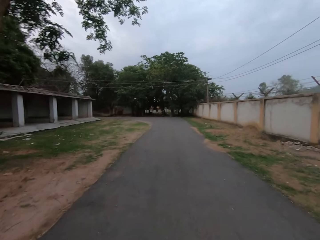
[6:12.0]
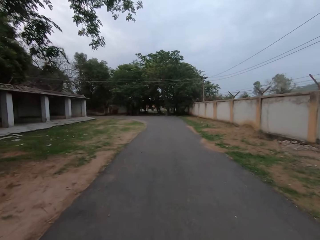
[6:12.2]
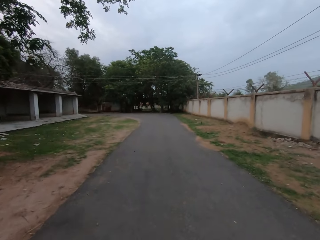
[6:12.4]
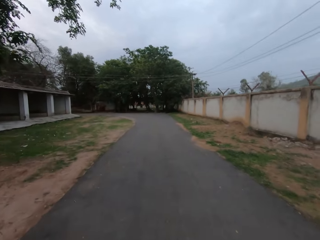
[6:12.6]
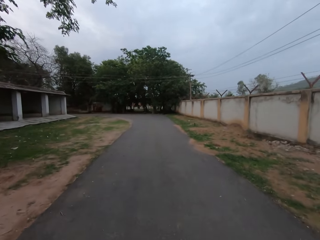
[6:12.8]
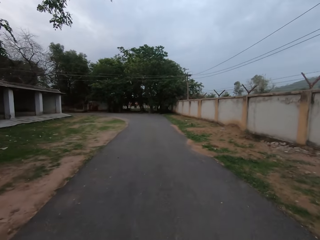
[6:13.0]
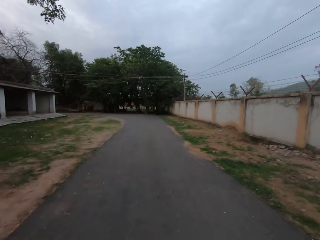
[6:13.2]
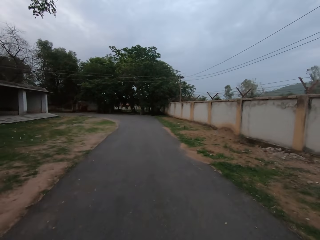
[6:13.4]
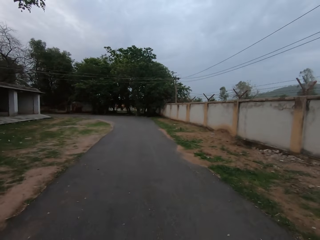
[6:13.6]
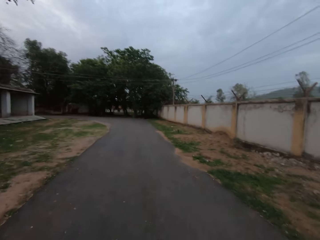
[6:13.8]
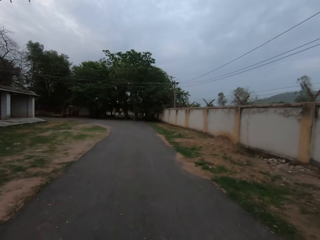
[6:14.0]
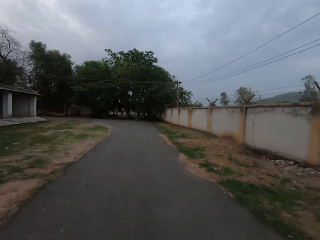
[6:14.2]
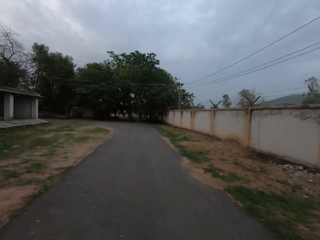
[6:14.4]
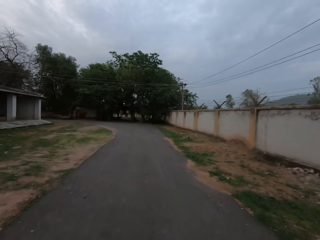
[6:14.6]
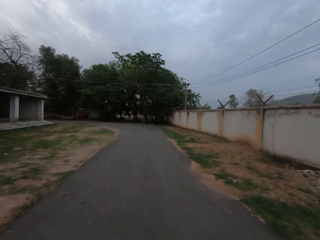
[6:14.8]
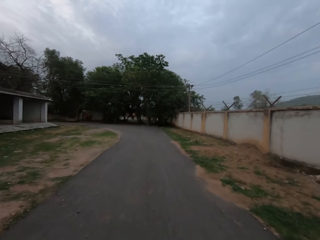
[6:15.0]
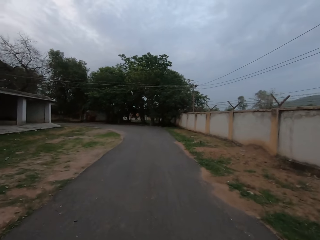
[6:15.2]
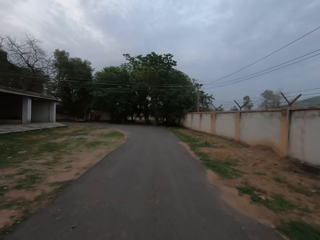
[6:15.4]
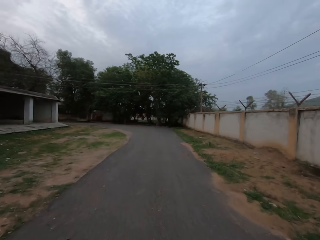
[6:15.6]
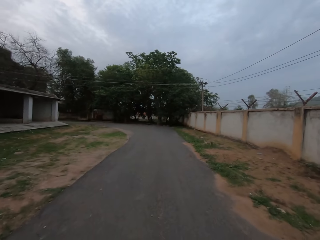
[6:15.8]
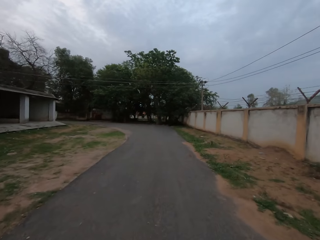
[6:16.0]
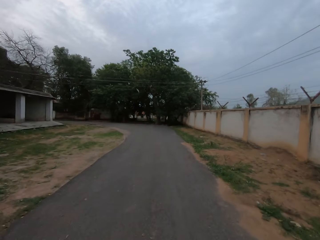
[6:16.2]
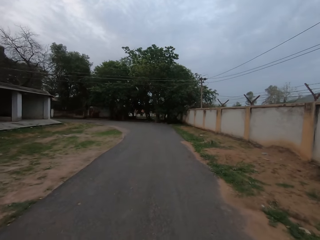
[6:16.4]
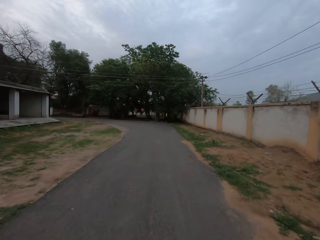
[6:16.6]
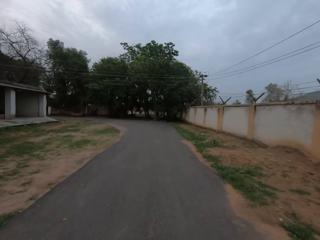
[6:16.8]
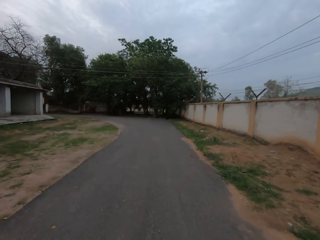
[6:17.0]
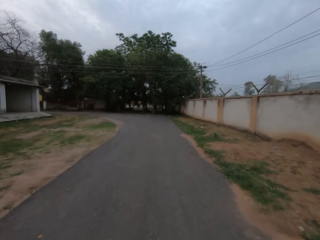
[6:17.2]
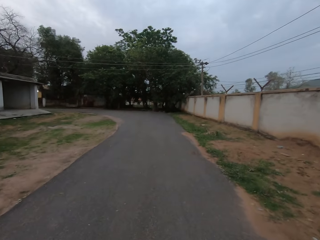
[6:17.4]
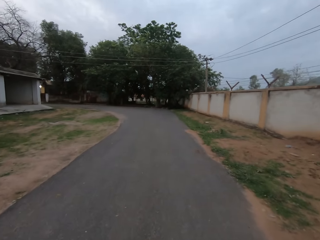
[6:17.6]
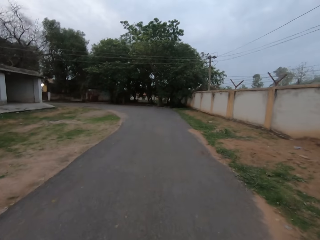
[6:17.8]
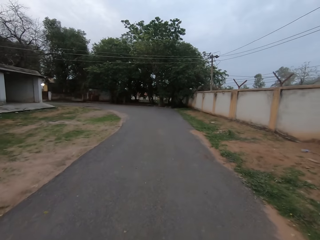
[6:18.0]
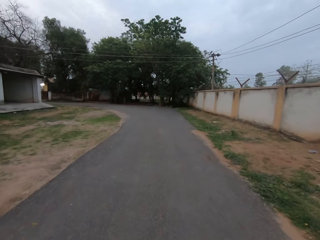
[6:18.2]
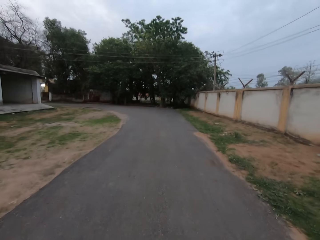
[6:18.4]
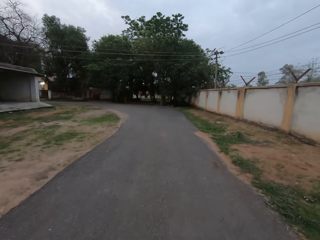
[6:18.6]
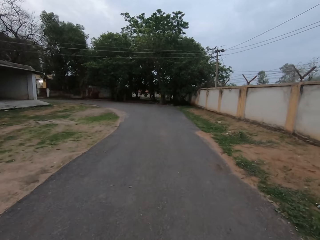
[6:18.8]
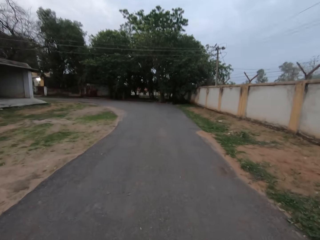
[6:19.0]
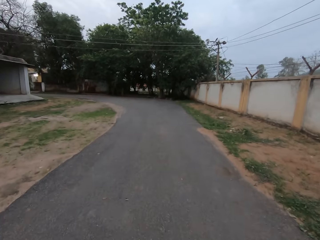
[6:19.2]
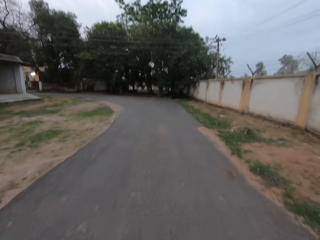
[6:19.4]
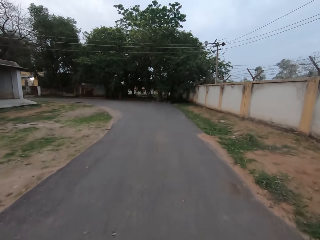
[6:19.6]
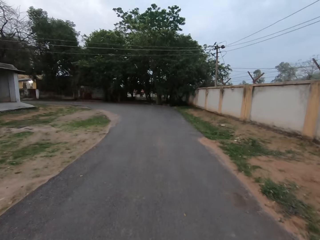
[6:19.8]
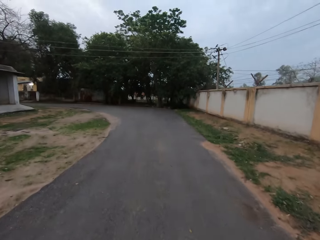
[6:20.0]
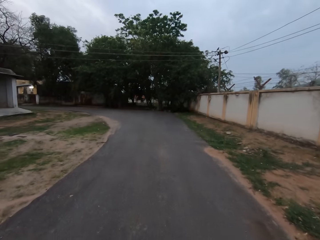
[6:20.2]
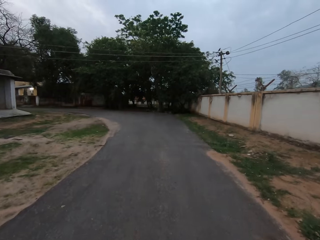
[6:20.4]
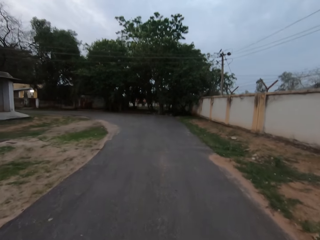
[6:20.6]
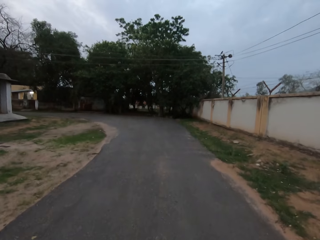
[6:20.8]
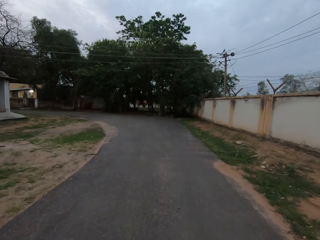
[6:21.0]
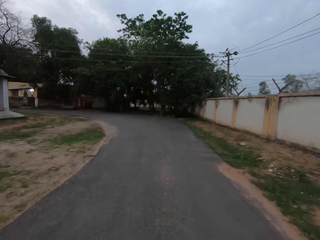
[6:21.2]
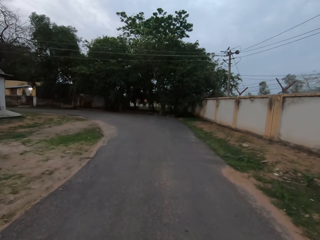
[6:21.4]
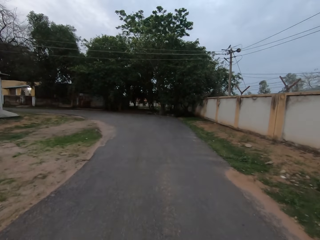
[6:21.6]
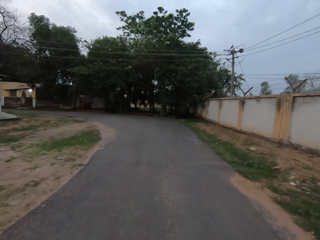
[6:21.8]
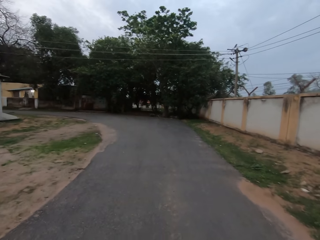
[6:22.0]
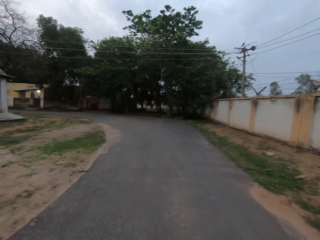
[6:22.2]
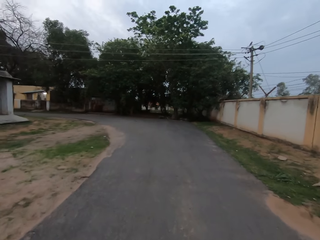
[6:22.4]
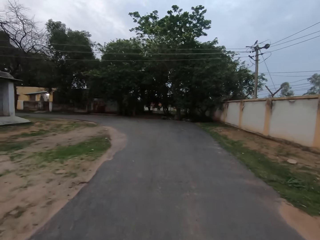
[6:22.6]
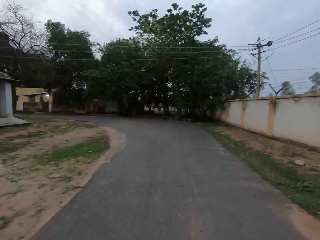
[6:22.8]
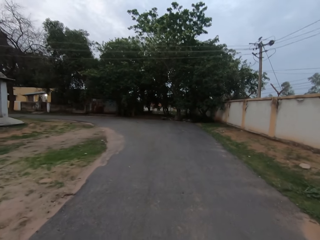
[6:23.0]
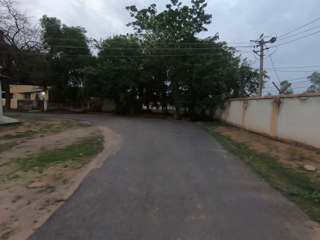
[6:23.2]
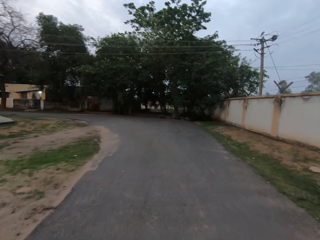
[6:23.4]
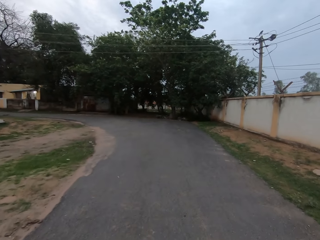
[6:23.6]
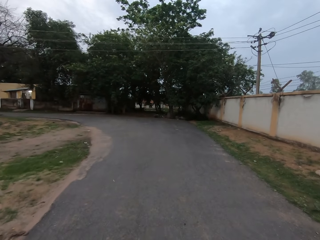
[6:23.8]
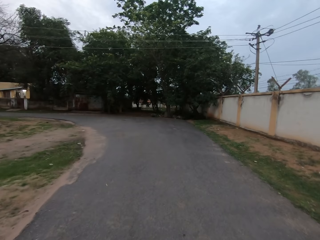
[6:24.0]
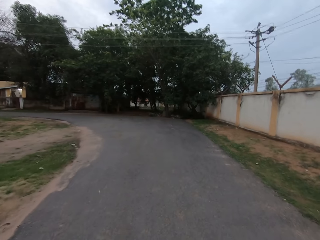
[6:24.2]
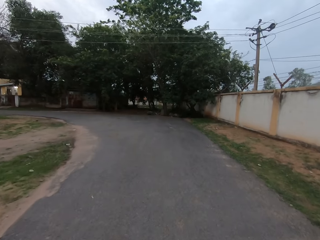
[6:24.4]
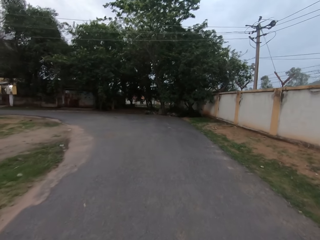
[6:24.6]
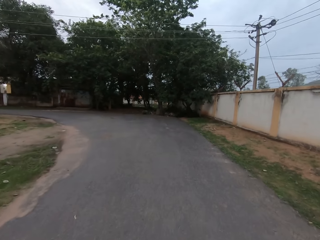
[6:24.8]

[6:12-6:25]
A lady talks to the camera wearer on the phone. The camera wearer speaks to the lady on the phone. The lady talks to the camera wearer on the phone.

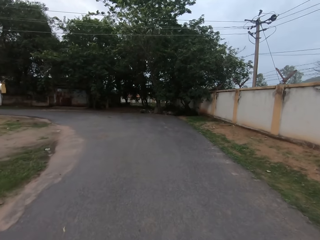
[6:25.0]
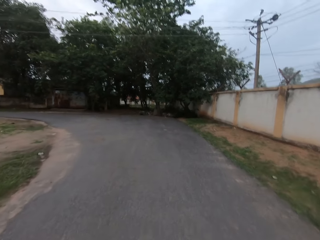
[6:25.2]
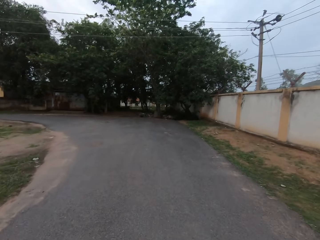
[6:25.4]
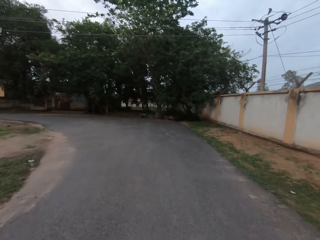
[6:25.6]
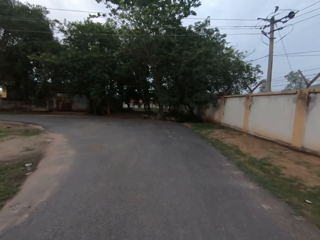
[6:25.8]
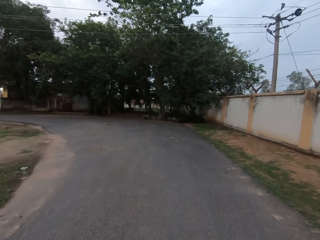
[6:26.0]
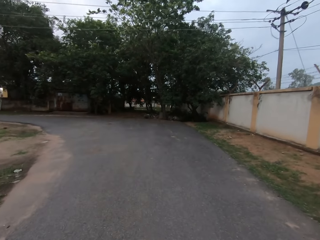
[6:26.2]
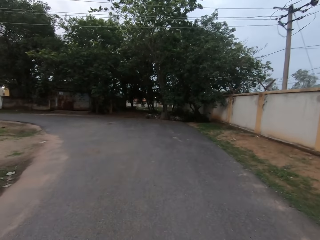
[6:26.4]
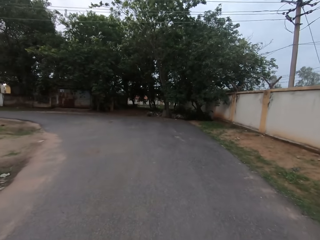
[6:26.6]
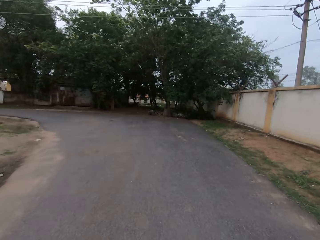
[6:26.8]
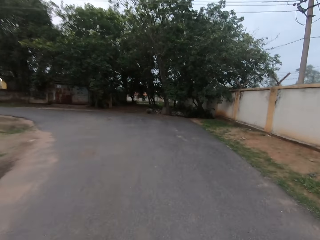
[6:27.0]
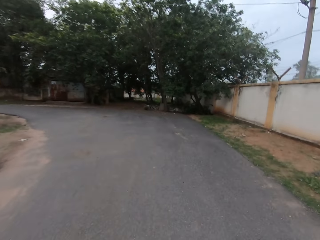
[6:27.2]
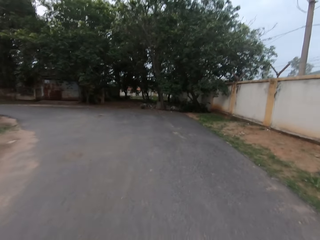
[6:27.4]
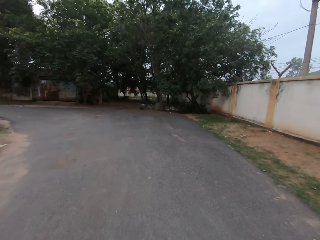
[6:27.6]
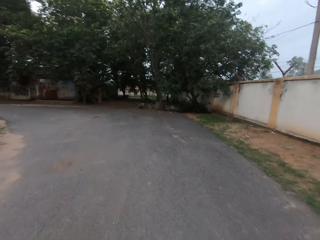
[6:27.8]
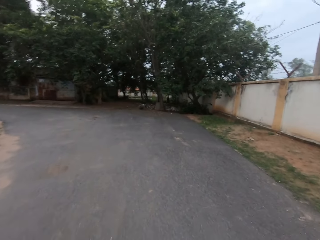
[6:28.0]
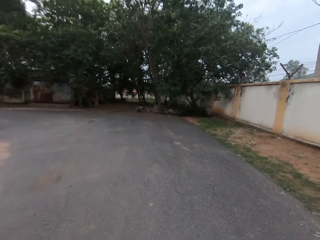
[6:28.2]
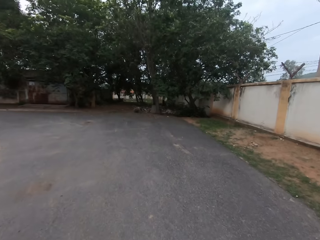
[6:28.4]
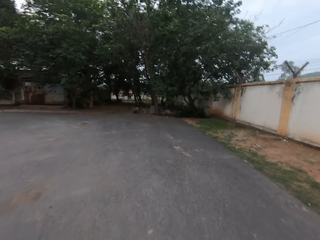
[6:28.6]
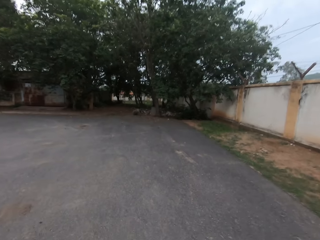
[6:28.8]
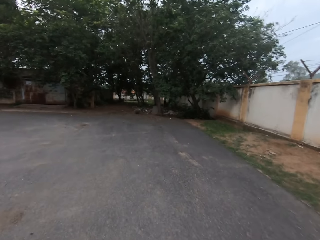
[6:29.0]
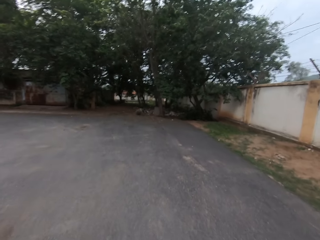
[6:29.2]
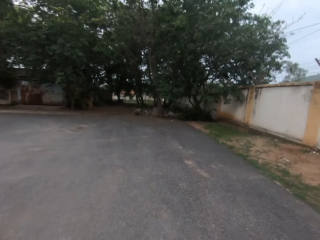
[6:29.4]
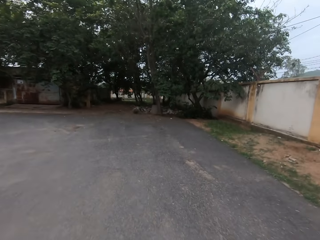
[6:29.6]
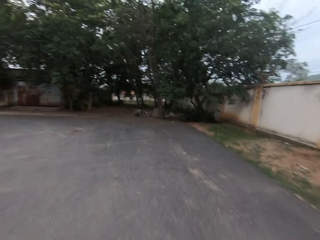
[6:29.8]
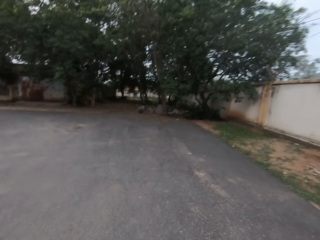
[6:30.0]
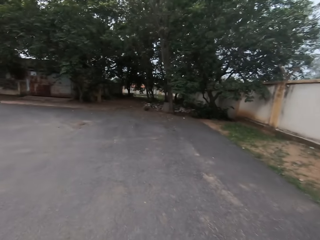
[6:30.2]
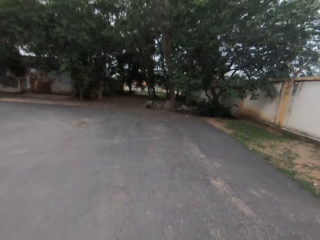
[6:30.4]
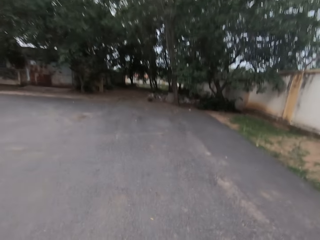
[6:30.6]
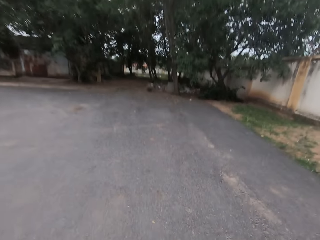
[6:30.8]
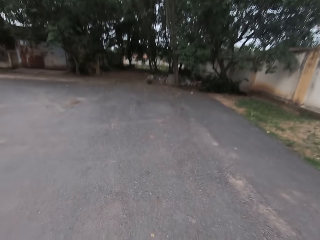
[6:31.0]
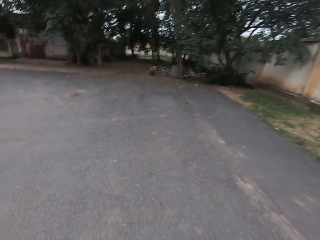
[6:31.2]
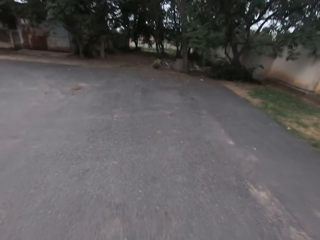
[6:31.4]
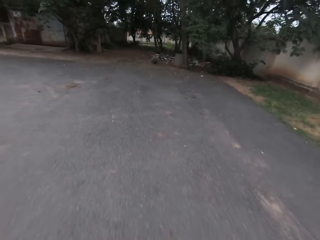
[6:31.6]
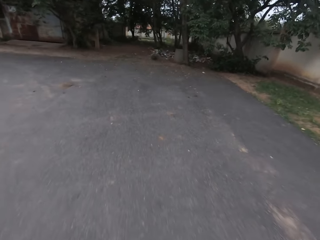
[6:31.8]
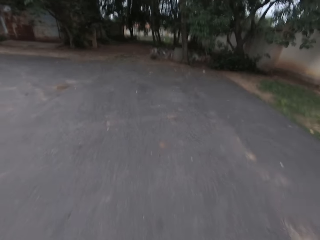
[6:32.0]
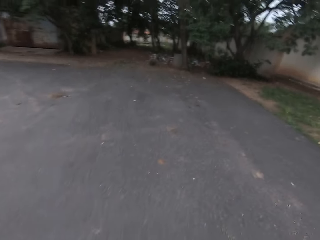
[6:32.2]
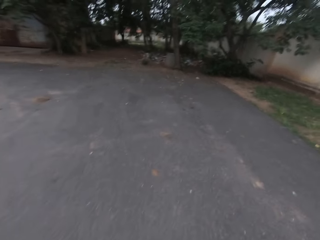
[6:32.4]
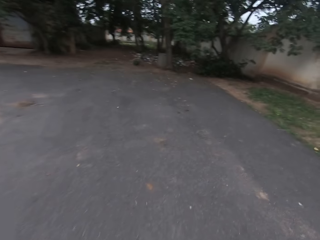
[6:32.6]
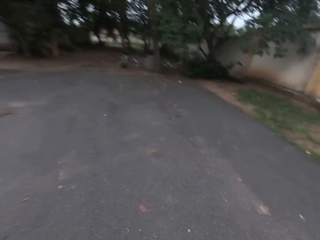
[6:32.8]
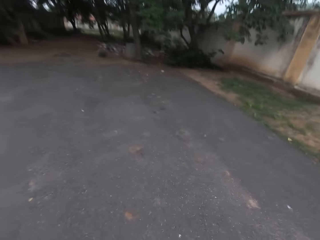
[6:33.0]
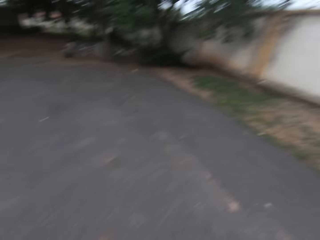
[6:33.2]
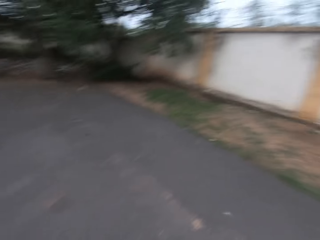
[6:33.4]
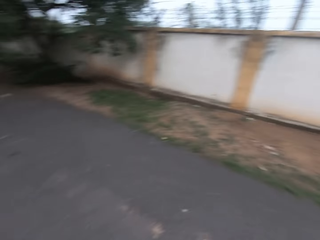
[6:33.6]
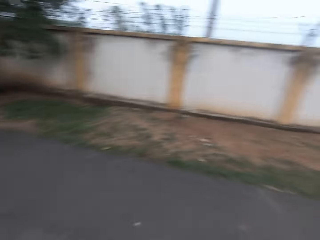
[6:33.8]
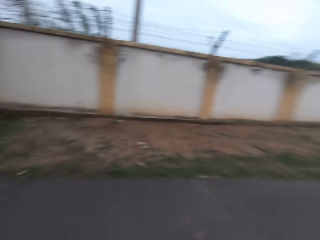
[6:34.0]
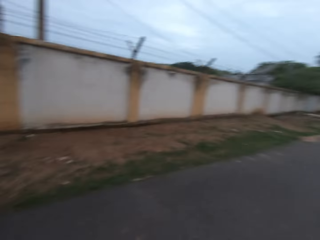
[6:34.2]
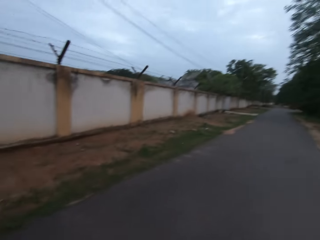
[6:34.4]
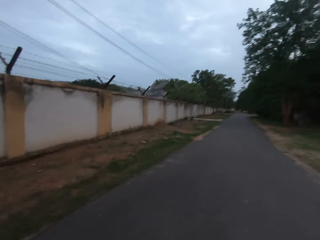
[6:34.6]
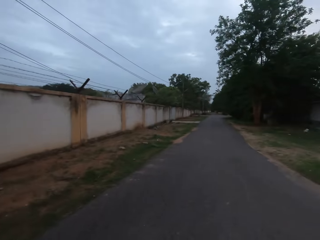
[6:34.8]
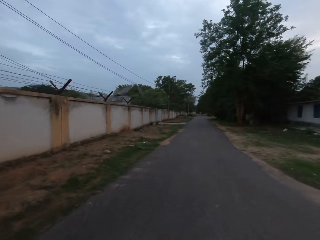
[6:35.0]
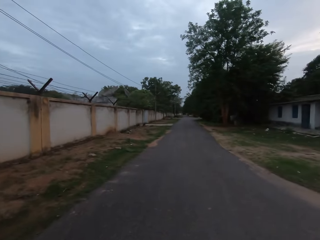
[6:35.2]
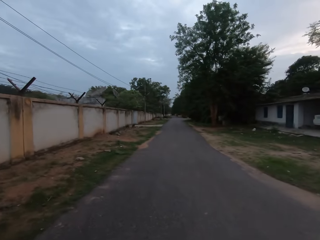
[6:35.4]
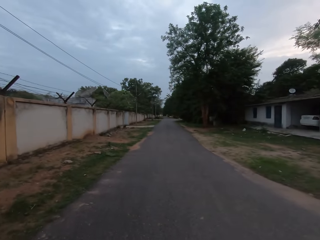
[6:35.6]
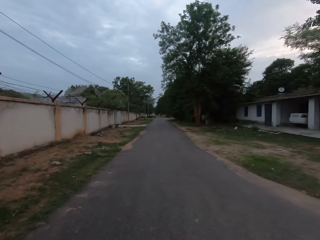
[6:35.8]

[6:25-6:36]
The camera wearer turns around. They walk on a road.
